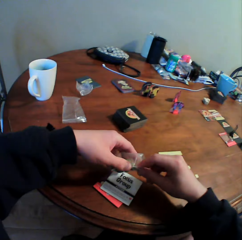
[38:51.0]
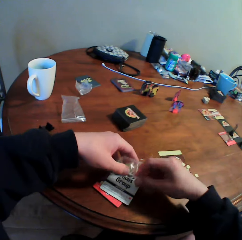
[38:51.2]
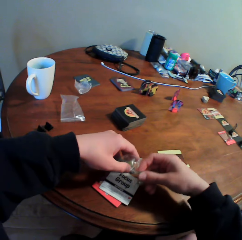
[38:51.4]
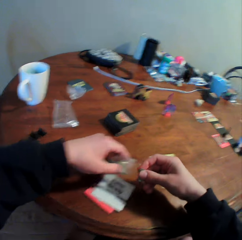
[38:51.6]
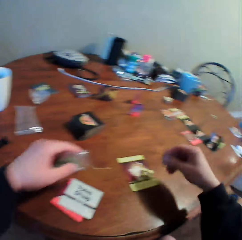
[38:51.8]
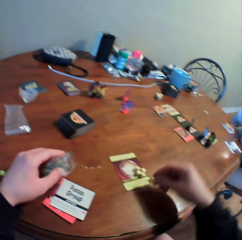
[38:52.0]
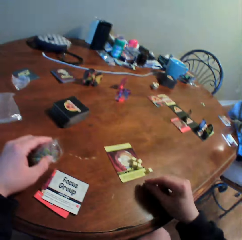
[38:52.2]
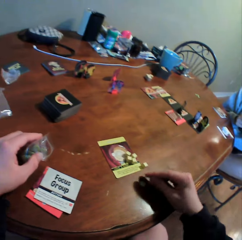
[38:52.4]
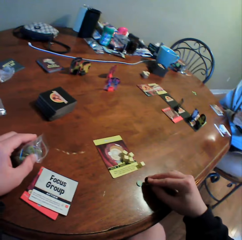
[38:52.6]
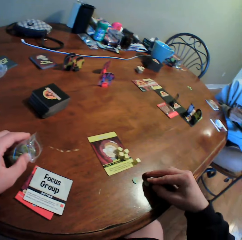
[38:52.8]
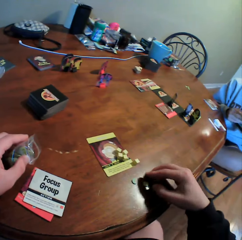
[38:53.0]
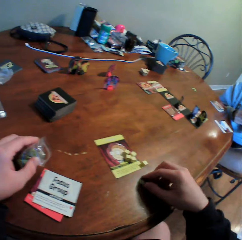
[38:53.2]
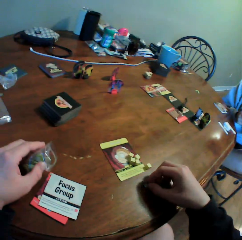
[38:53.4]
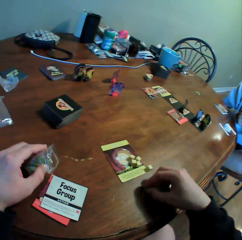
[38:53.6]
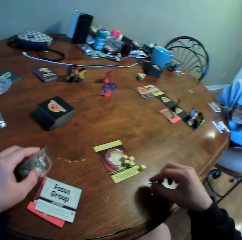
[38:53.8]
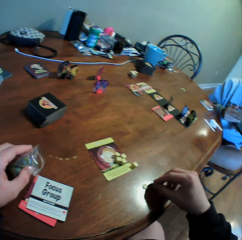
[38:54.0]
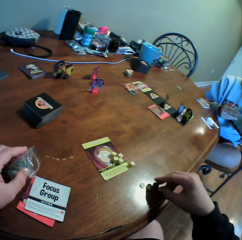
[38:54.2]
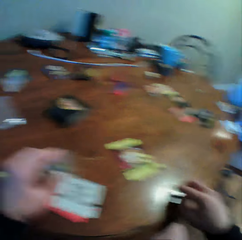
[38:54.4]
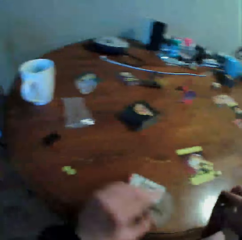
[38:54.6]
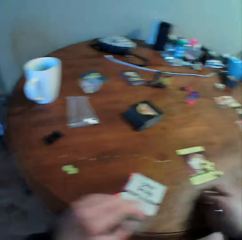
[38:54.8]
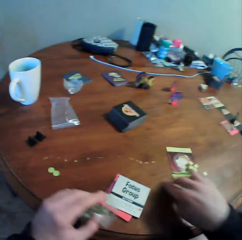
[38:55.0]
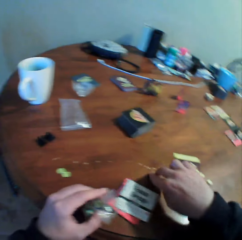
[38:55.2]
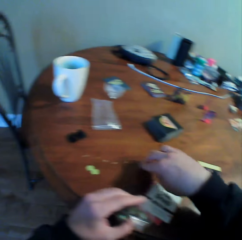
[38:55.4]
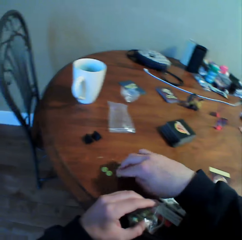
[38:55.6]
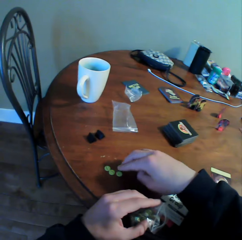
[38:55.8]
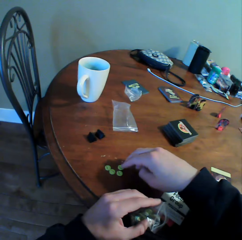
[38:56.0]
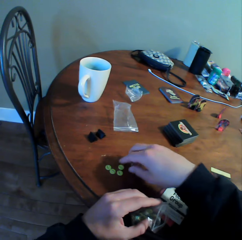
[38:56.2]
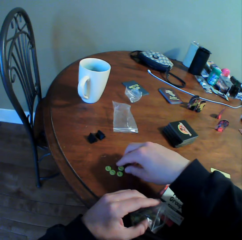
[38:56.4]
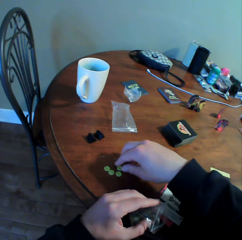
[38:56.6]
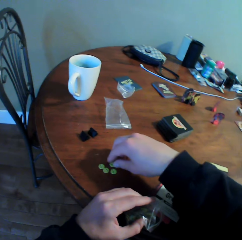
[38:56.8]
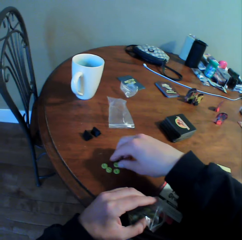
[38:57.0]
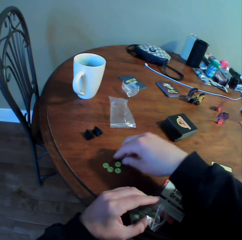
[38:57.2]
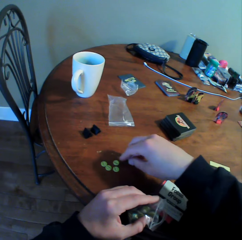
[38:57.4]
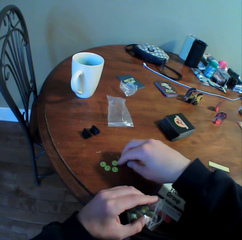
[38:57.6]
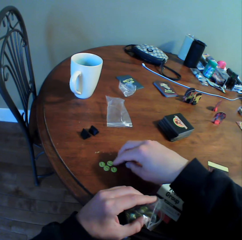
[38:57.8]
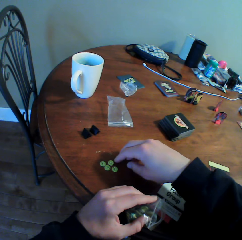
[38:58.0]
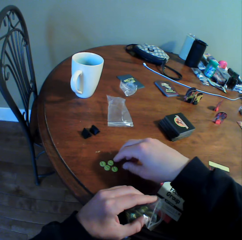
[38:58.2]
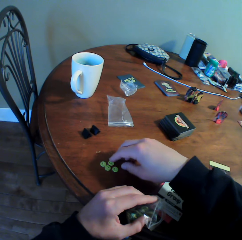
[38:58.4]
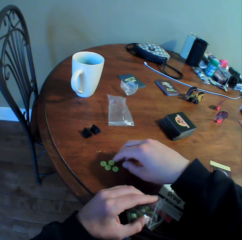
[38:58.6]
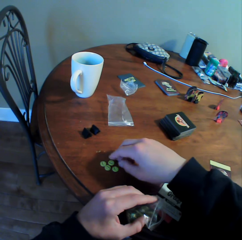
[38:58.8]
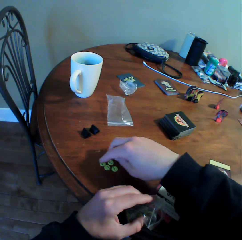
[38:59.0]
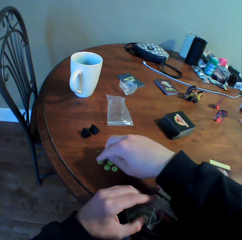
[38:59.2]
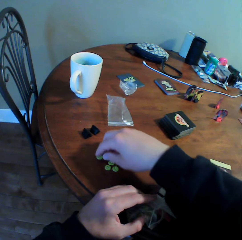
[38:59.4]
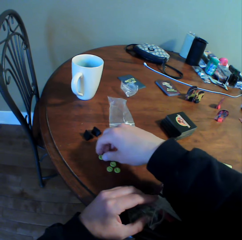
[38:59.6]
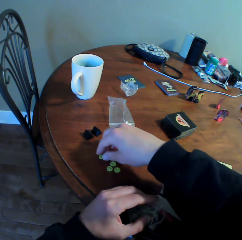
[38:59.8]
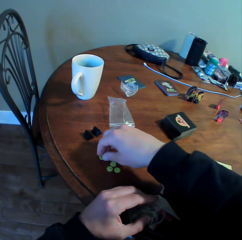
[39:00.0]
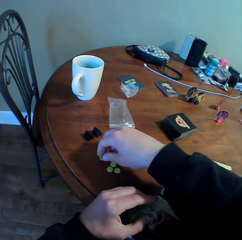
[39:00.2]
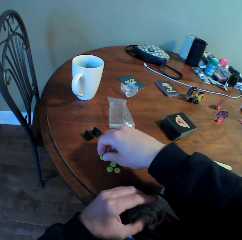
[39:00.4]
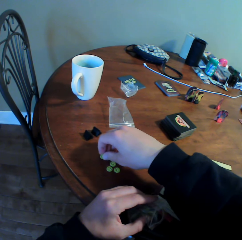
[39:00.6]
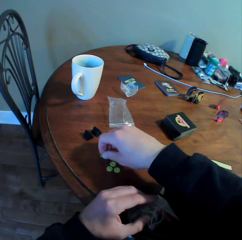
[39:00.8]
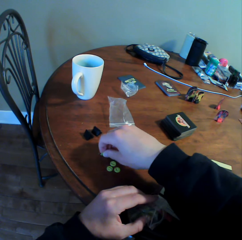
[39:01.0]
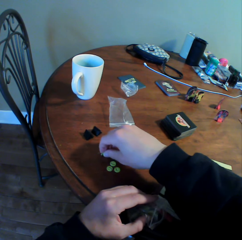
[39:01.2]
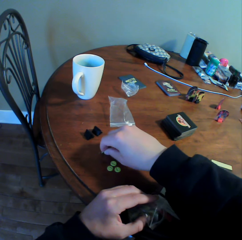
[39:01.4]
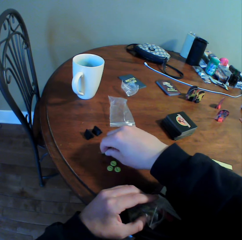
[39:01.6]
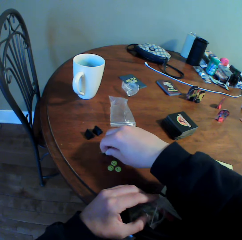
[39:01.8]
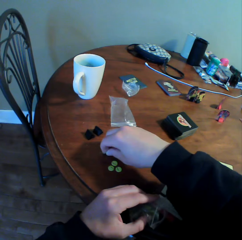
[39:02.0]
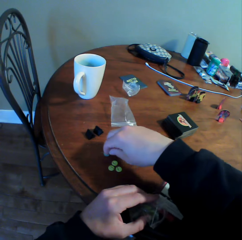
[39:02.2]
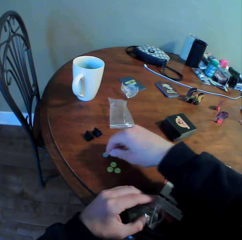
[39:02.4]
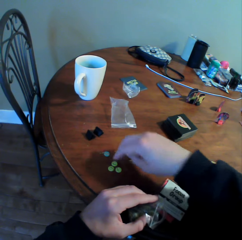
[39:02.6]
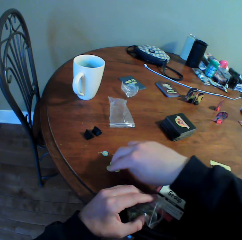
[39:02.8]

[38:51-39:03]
The camera wearer removes something from the book. They put something on the table. A woman holds a book. The camera wearer moves something on the table.

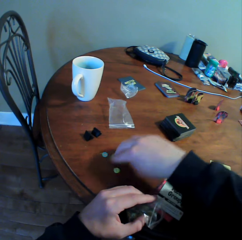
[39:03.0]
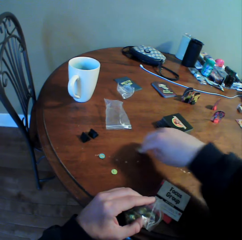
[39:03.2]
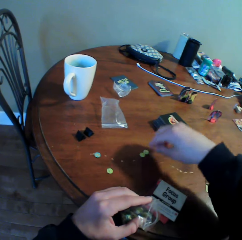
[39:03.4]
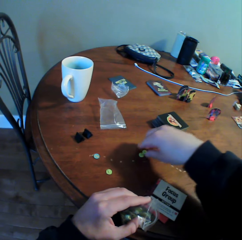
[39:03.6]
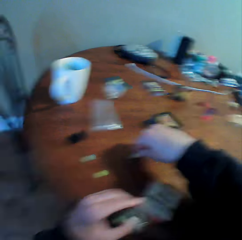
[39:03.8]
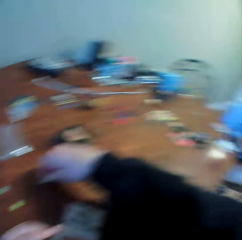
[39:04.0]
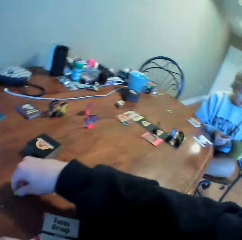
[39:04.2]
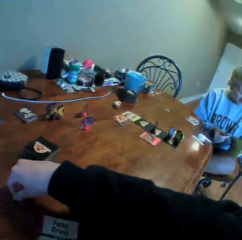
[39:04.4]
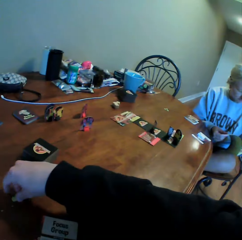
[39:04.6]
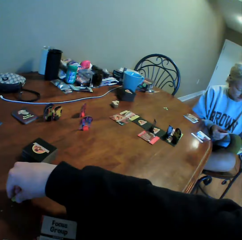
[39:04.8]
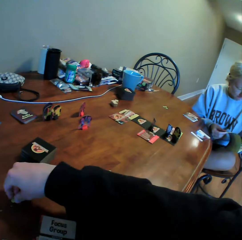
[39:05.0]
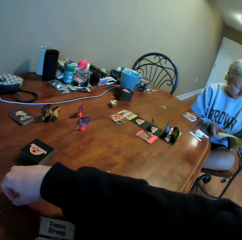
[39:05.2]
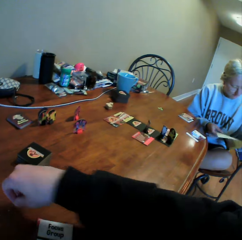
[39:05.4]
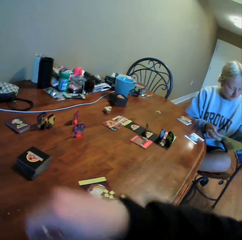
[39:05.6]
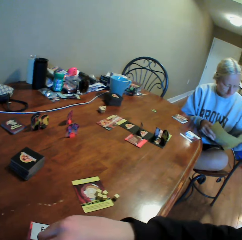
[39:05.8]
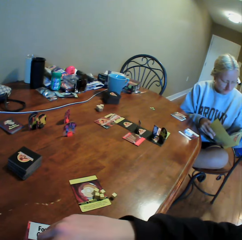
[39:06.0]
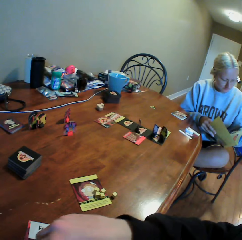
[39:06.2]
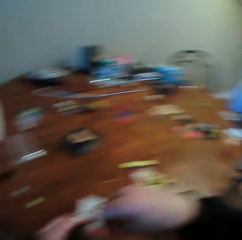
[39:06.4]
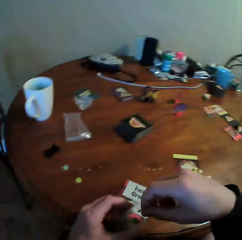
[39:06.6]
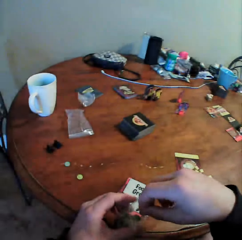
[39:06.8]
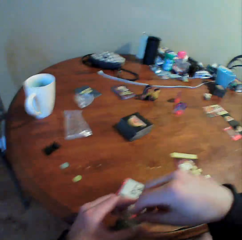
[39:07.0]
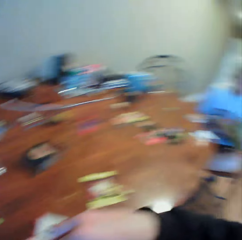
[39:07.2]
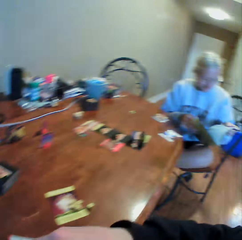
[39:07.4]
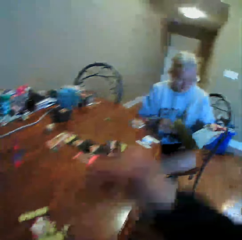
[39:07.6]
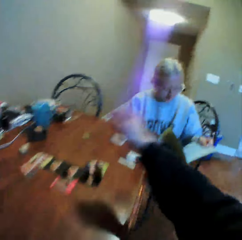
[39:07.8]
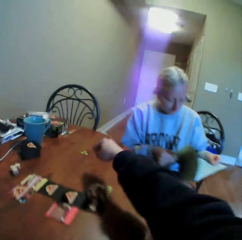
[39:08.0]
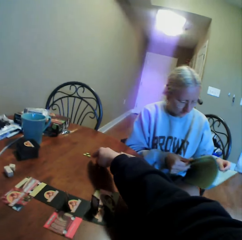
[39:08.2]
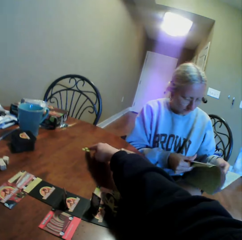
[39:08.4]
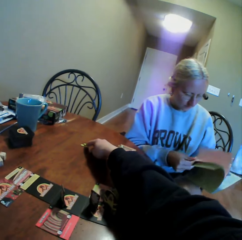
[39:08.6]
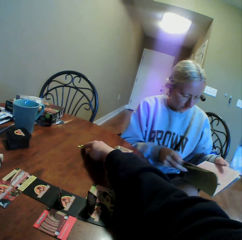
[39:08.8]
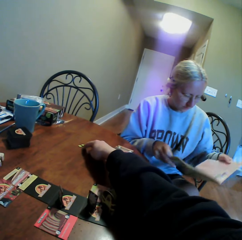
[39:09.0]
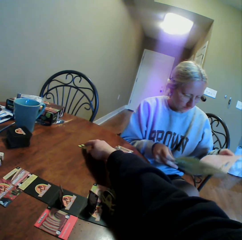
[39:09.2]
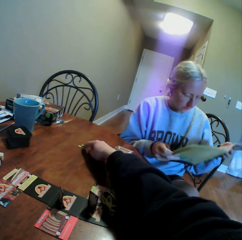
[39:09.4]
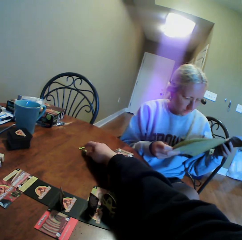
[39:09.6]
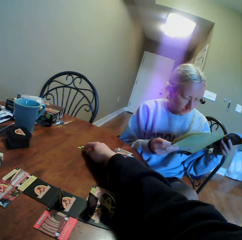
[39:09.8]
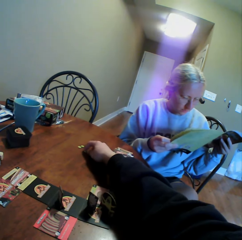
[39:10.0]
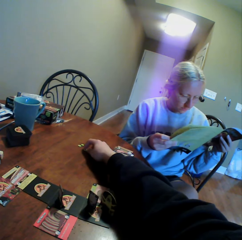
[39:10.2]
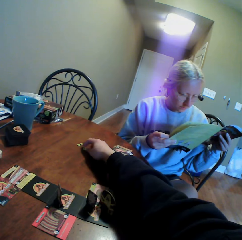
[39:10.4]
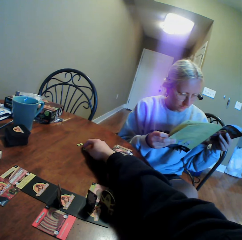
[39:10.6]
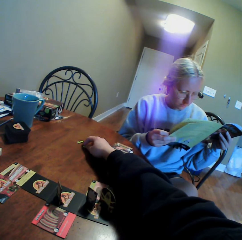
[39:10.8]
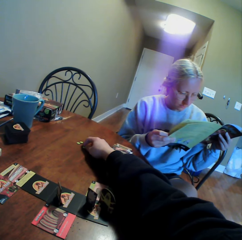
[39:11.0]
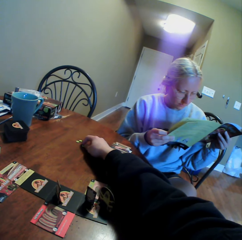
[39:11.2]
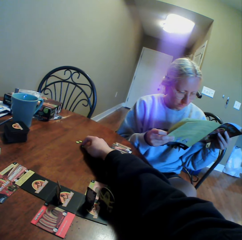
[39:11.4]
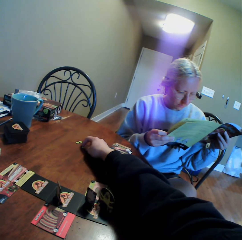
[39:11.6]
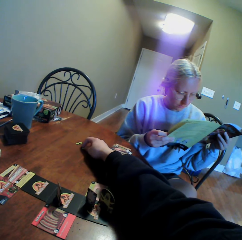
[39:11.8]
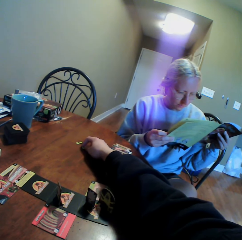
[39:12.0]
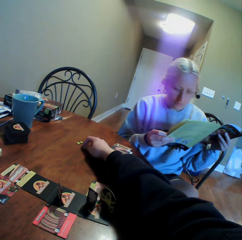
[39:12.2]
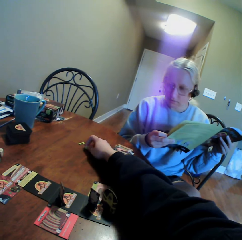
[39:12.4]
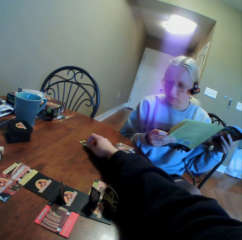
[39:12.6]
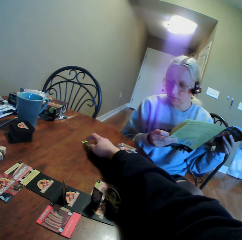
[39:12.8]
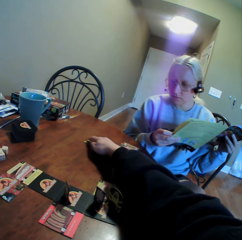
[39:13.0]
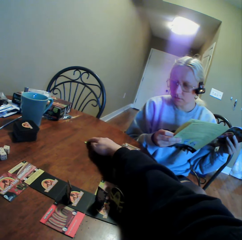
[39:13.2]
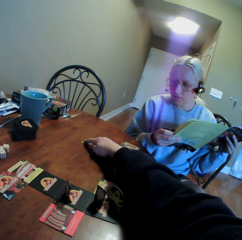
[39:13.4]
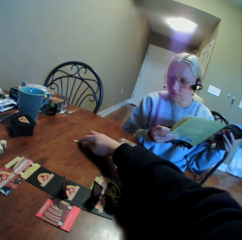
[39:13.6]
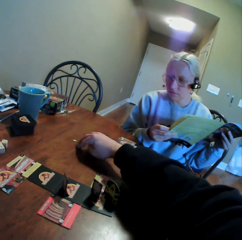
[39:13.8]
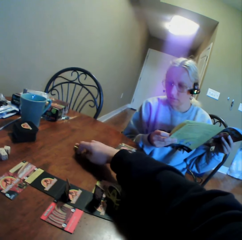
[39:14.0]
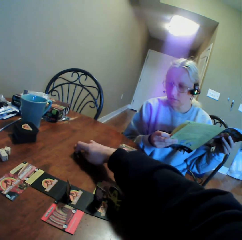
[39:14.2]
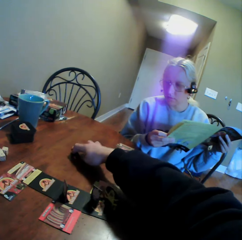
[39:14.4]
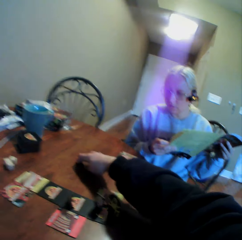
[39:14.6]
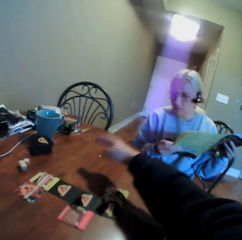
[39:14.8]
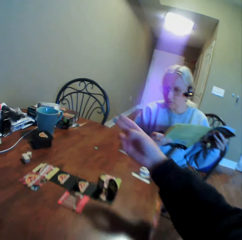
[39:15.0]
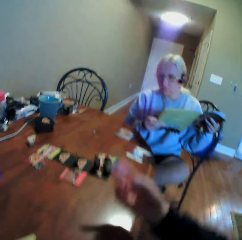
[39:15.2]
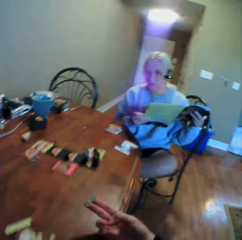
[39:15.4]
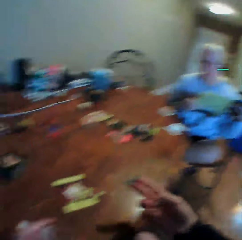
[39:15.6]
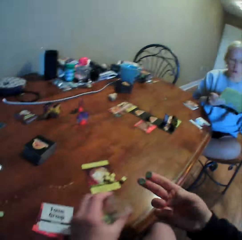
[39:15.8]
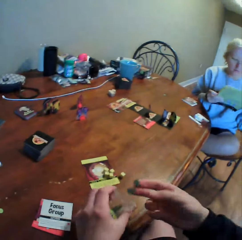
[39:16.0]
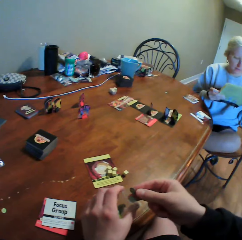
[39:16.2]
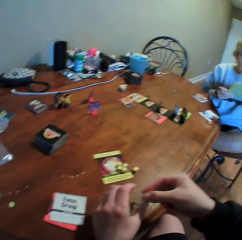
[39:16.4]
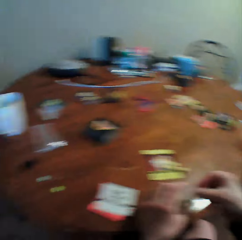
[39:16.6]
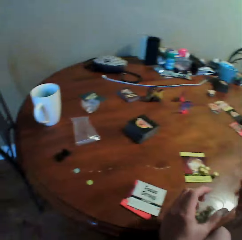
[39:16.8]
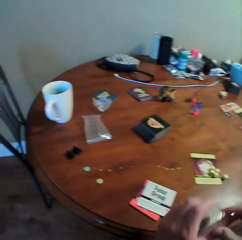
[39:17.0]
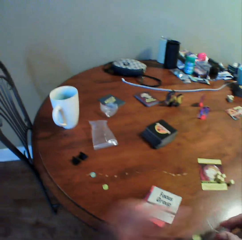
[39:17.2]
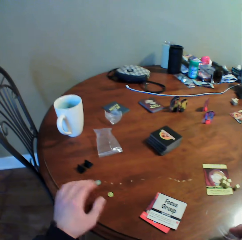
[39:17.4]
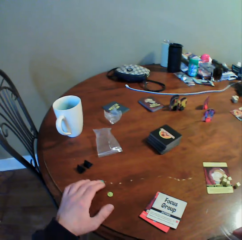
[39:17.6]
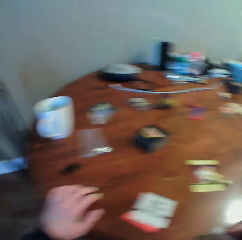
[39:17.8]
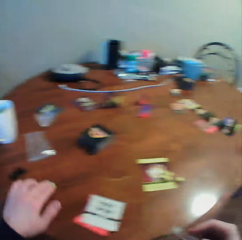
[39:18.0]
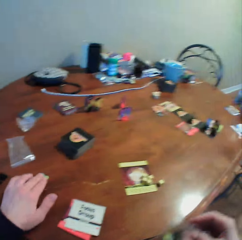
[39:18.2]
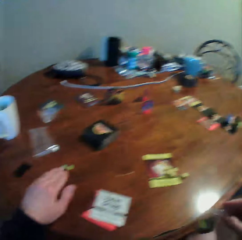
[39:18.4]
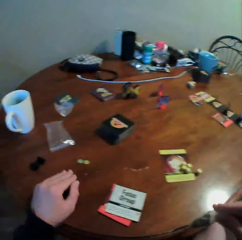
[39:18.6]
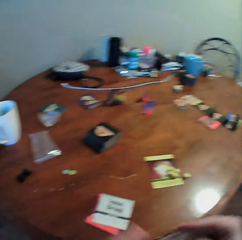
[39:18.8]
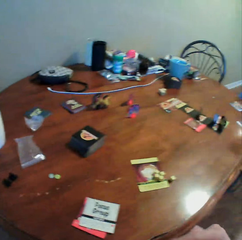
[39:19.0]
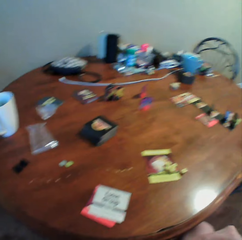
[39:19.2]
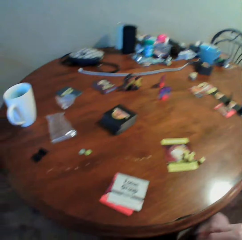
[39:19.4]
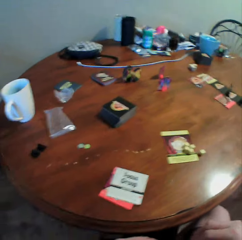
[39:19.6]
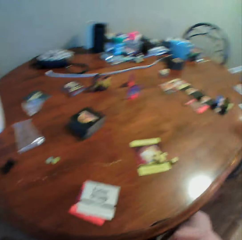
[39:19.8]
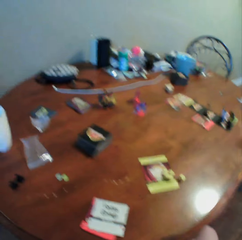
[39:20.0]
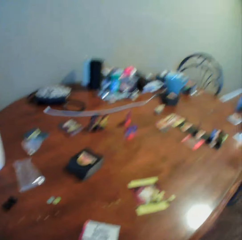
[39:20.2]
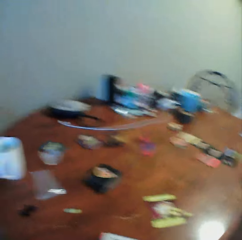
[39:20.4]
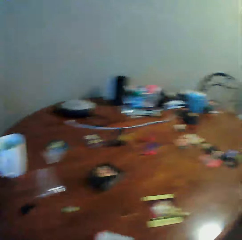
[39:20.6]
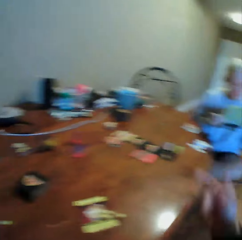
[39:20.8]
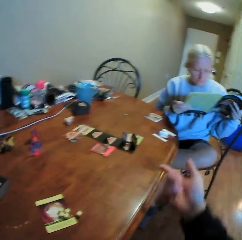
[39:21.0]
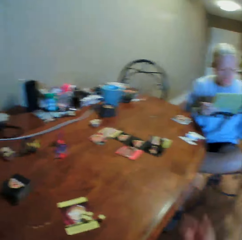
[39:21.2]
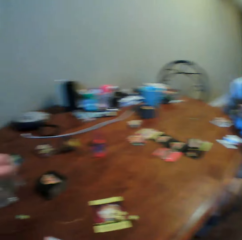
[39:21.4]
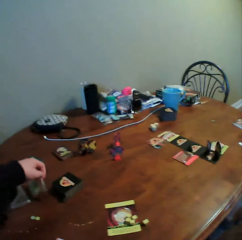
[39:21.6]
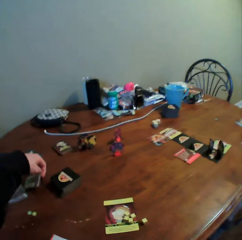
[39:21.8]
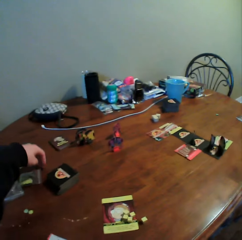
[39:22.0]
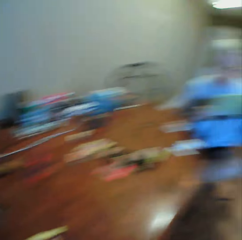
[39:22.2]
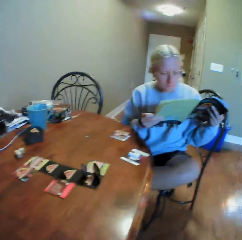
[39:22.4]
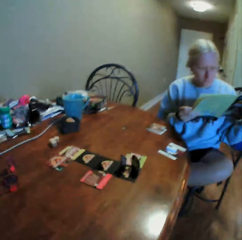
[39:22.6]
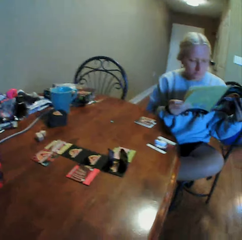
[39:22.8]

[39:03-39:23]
The camera wearer picks something from the table. A woman holds a book. The camera wearer puts something in a zipper bag. The woman holds the book. The camera wearer looks around and does something. The woman turns a book page. The camera wearer moves something on the table. The woman peruses the book and reads the book. The camera wearer holds something on the table and moves something on the table. The woman looks aside. The camera wearer picks something on the table, puts something in the zipper bag, puts something on the book, moves something on the table, picks something from the table, and looks around. The woman holds the book. The camera wearer uses gestures and does something. The woman reads the book. The camera wearer looks around. They put the zipper bag on the table.
